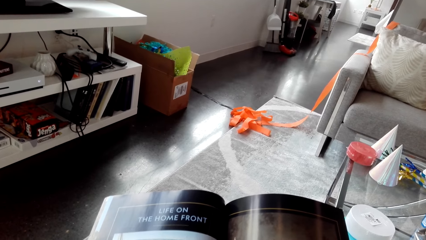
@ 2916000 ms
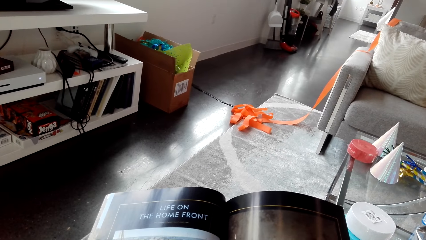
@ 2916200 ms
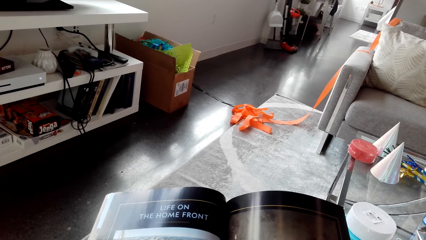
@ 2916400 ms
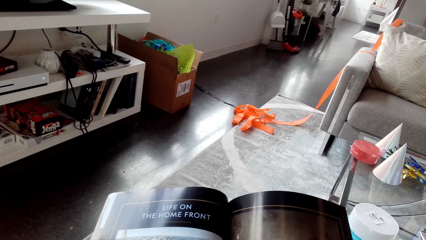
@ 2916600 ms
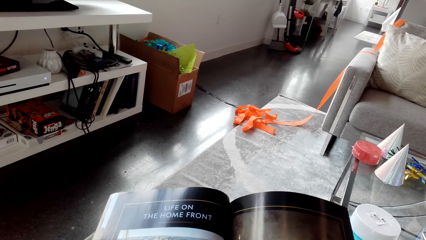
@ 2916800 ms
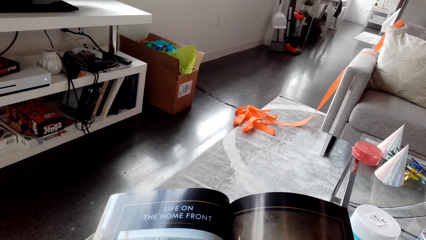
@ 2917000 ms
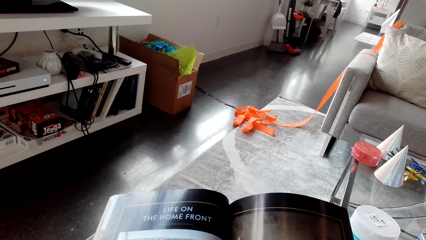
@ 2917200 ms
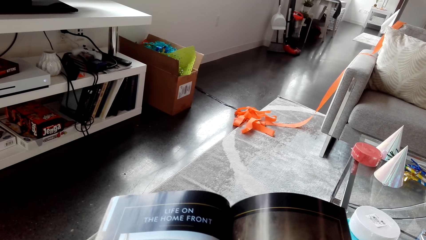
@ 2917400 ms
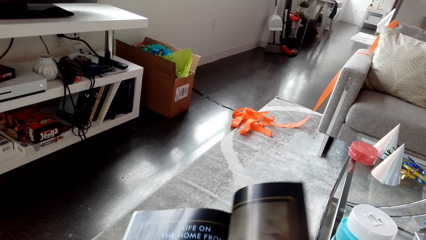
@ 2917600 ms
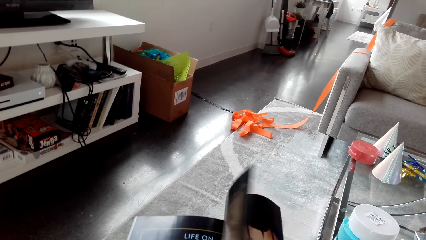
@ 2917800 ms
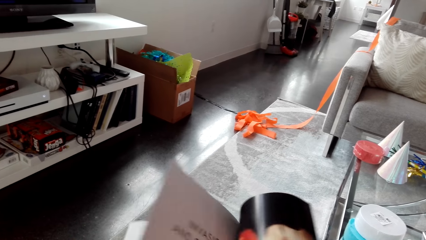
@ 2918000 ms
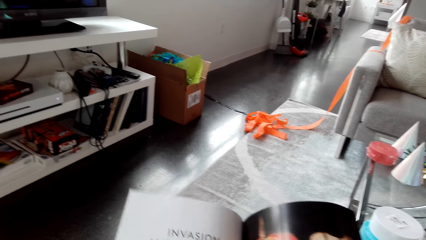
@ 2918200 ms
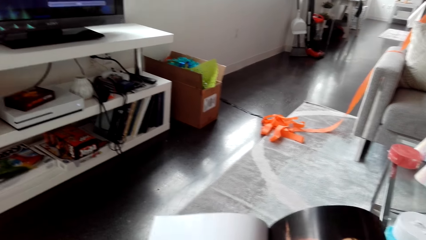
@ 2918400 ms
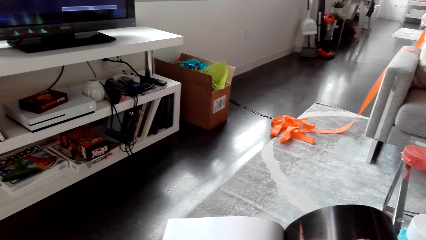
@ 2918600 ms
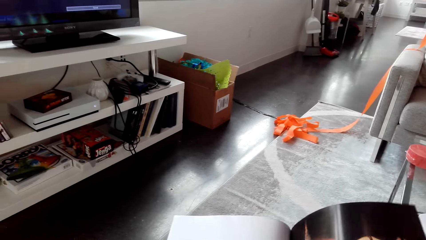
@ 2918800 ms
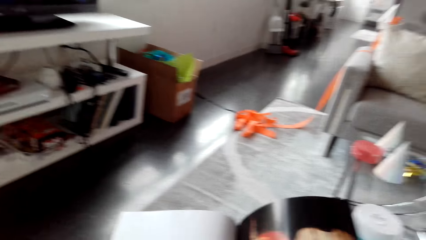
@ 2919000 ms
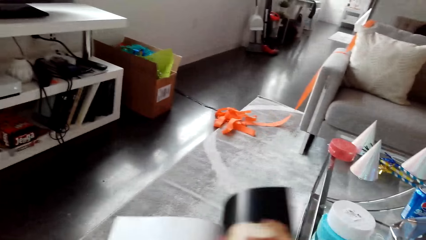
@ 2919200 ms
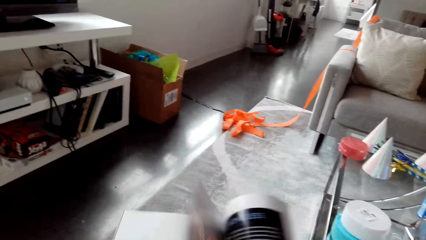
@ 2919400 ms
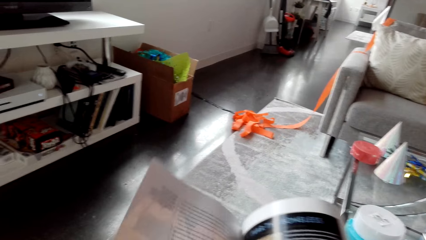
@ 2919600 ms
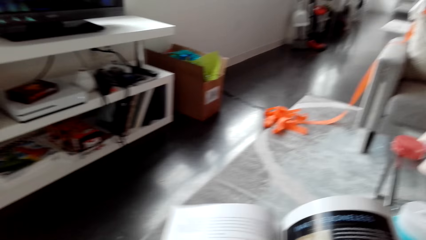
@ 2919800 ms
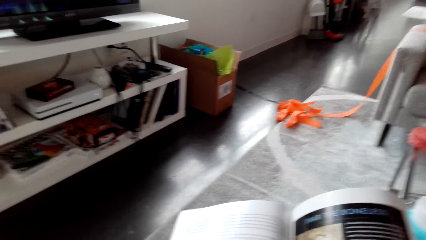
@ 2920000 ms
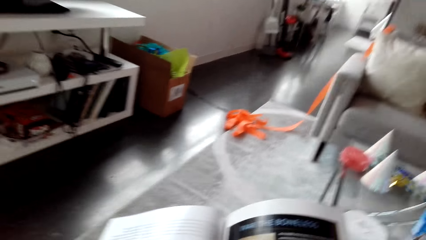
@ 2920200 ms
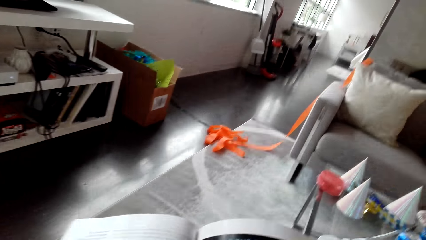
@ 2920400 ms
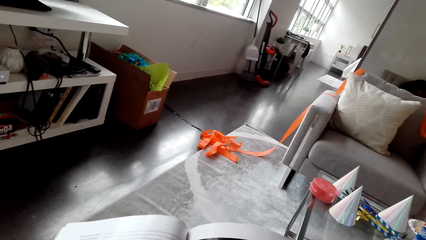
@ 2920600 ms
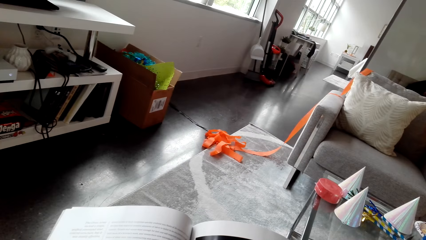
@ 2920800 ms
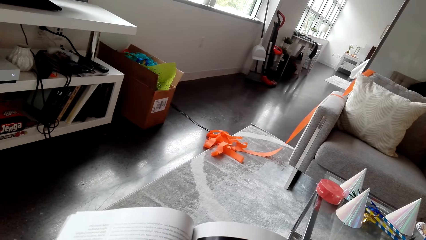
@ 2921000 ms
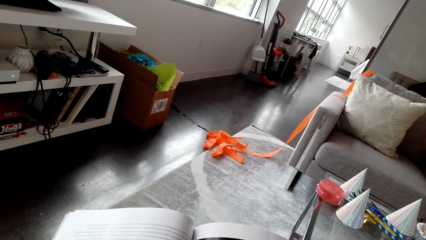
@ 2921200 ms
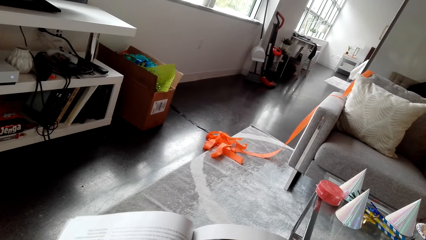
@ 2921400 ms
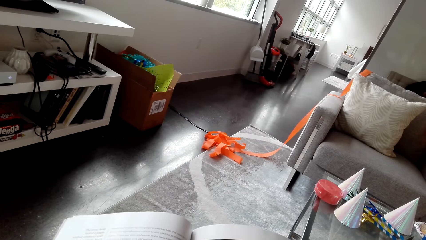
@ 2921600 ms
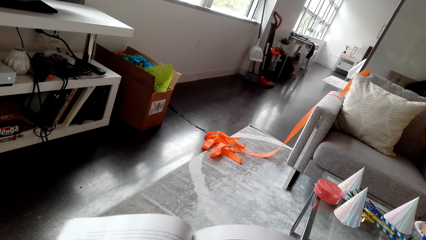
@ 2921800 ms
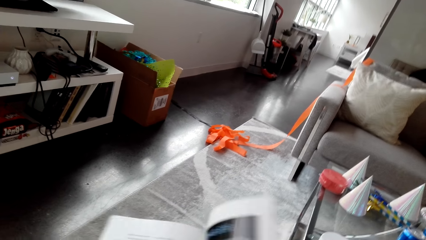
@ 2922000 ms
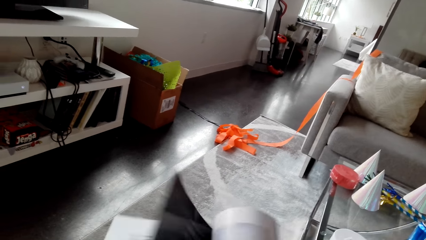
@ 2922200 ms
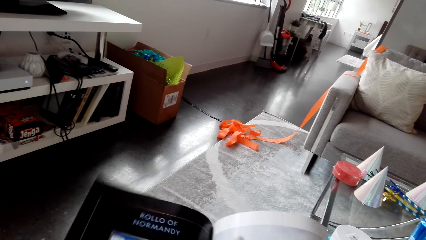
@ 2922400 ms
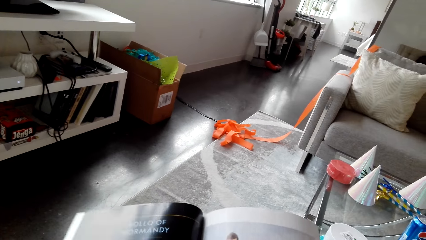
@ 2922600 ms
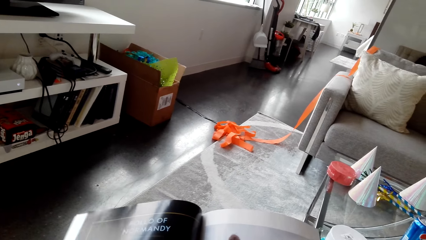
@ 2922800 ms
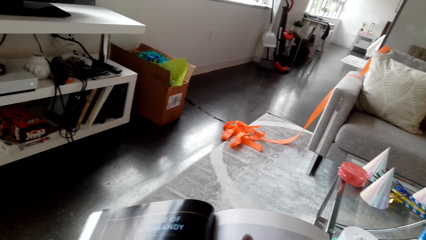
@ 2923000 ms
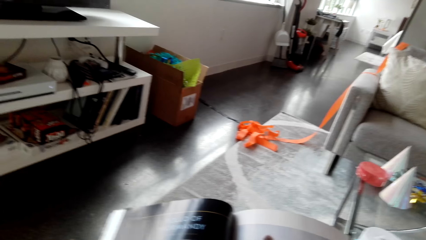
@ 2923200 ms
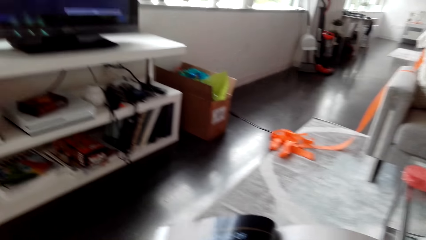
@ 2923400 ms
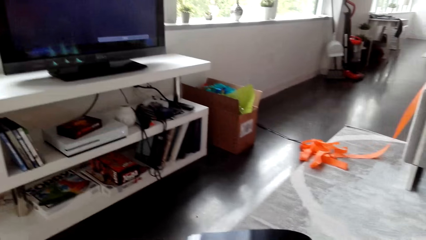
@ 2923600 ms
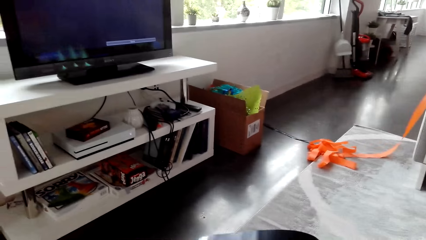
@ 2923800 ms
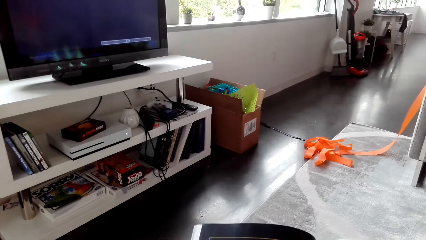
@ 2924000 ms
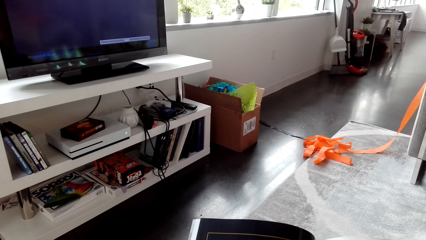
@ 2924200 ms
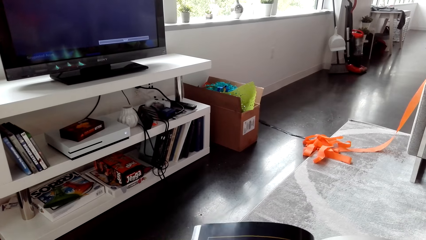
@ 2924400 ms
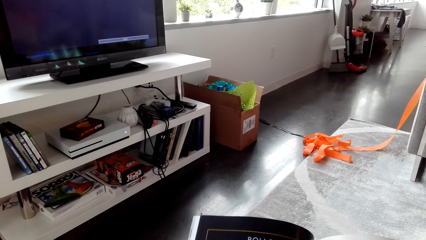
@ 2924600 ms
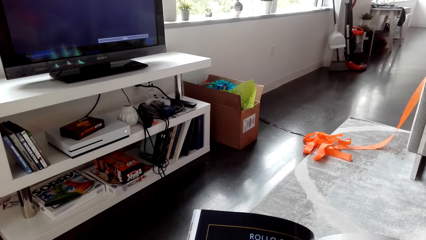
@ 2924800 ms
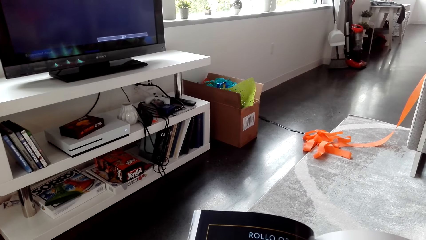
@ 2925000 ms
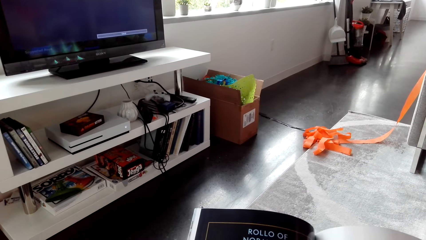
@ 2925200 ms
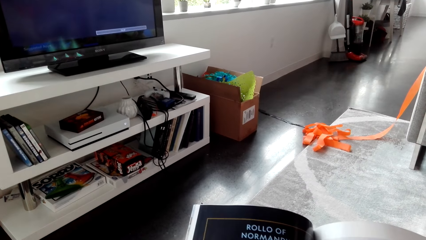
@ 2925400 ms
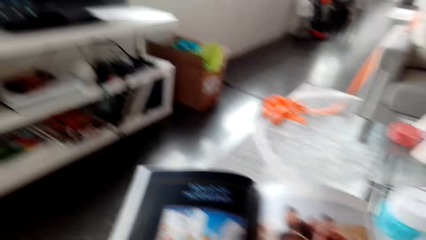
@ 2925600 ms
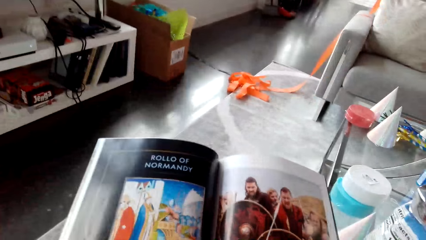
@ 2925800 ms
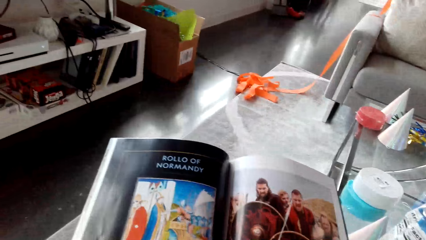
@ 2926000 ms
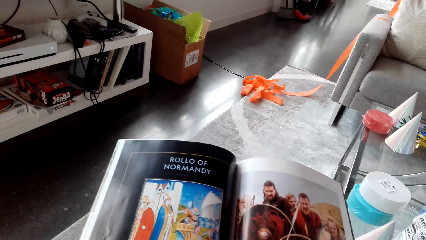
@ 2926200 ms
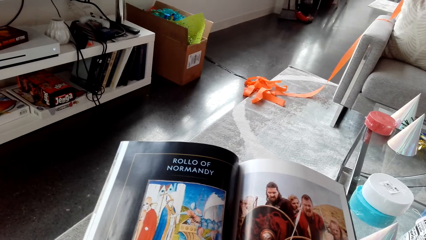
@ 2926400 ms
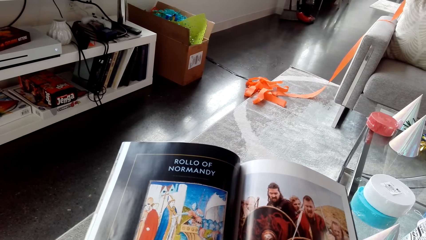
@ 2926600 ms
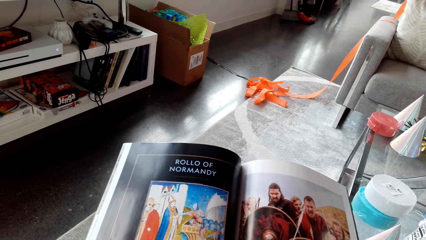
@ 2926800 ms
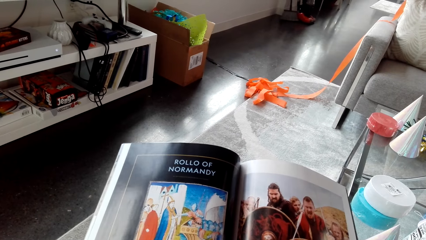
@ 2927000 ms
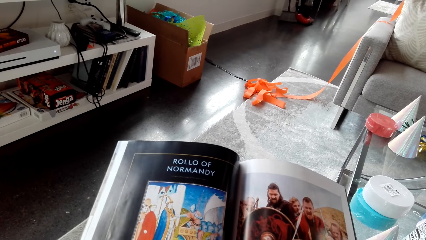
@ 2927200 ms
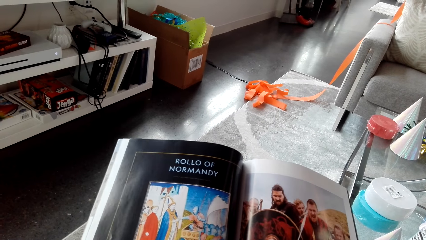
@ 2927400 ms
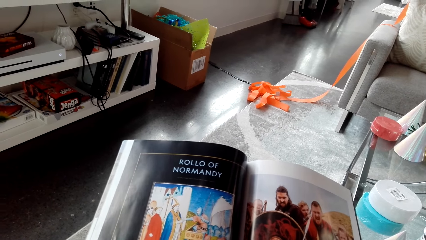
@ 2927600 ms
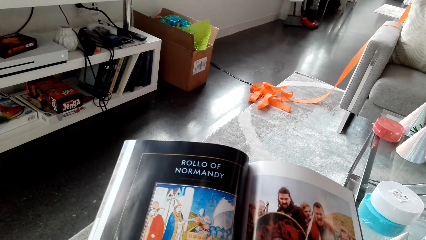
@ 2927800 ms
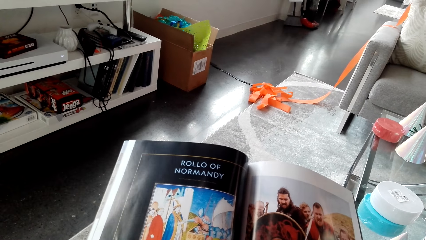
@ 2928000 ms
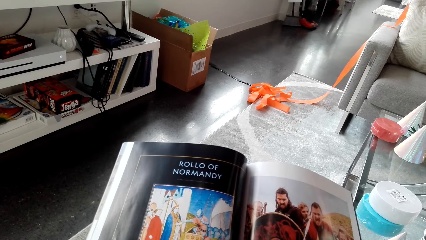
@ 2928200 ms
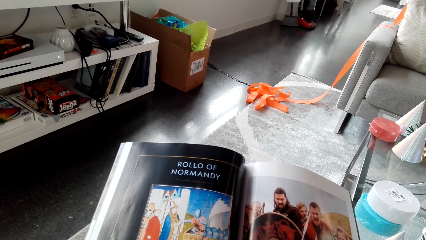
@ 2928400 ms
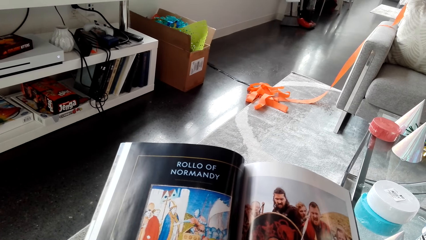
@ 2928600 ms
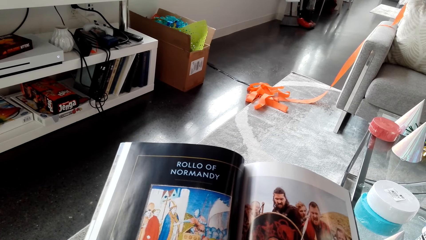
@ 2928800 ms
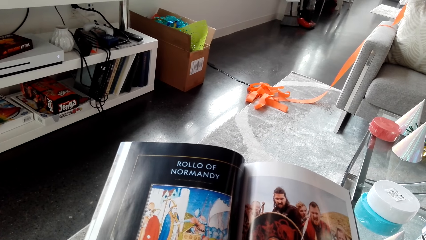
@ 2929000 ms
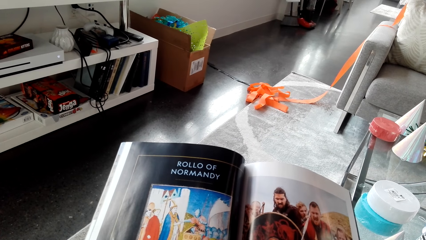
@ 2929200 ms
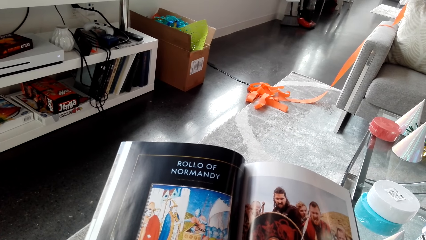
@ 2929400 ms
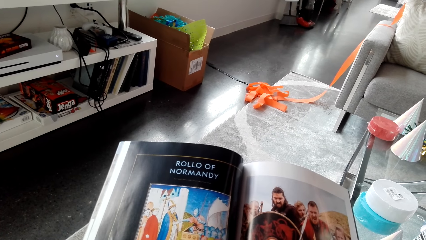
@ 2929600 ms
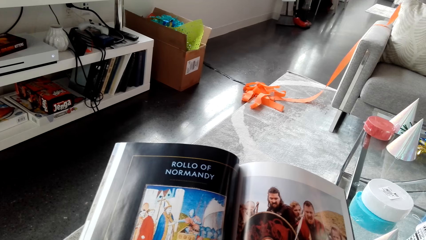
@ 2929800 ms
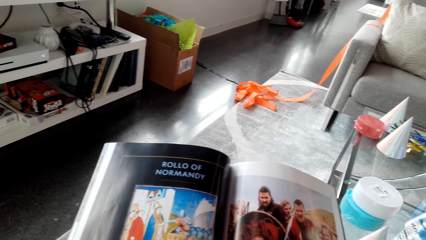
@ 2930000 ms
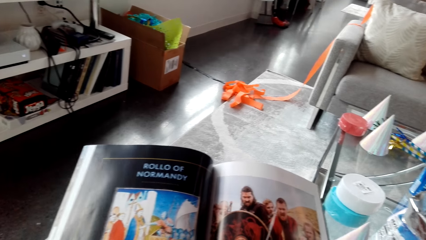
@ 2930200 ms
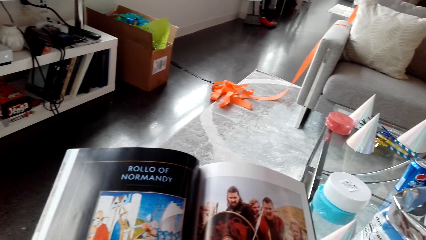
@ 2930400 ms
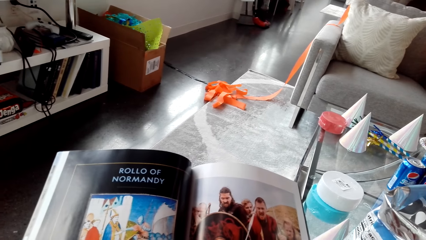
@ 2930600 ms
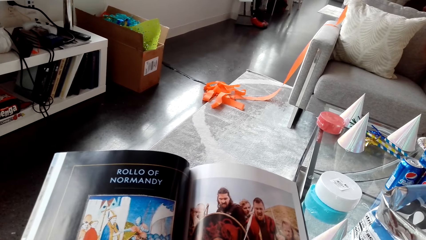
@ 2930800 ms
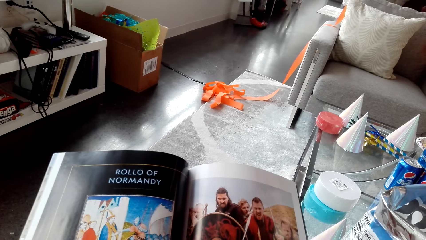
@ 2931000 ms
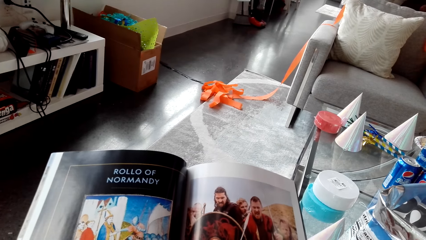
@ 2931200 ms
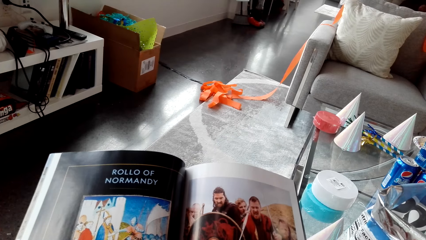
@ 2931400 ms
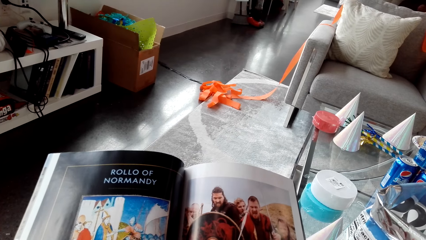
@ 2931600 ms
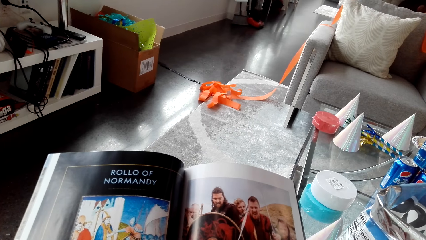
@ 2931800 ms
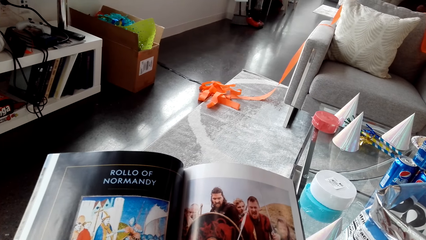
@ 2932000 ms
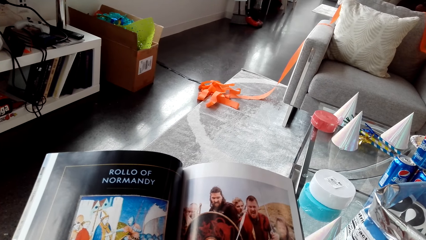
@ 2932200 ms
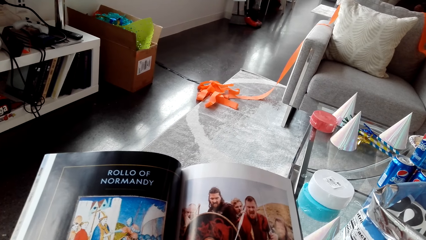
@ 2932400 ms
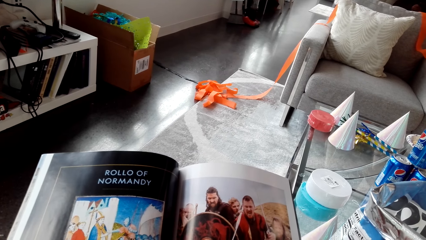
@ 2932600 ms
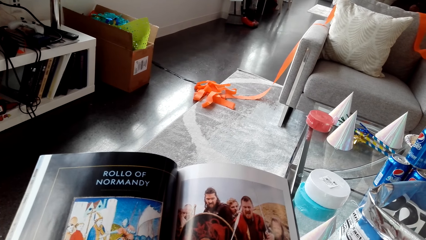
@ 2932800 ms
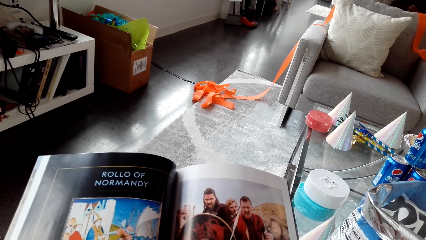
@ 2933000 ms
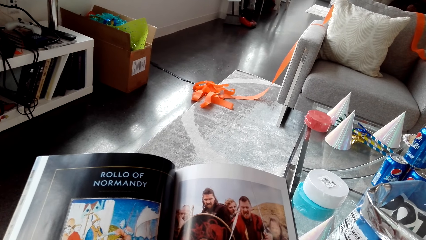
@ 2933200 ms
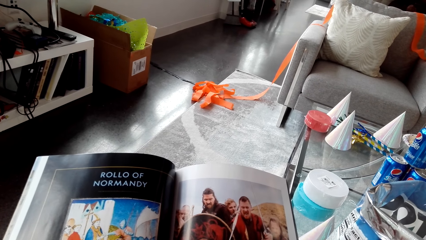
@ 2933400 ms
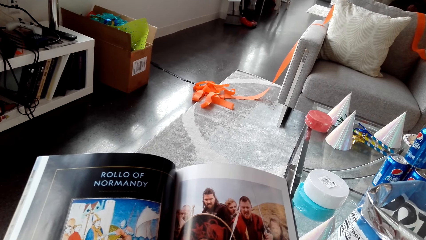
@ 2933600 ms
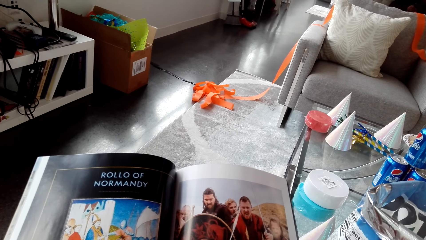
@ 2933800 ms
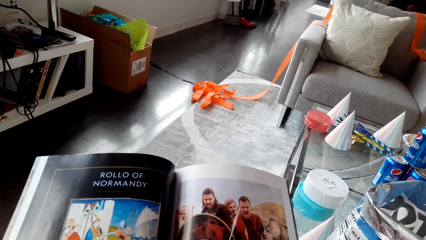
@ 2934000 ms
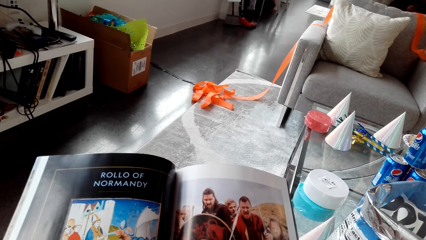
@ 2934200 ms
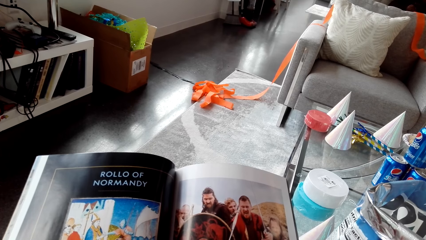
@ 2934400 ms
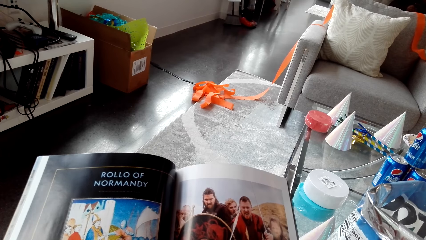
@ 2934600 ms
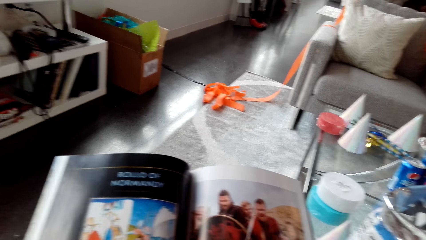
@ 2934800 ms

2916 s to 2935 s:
The camera wearer opens a page. They open a page repeatedly. They look at the magazine.
